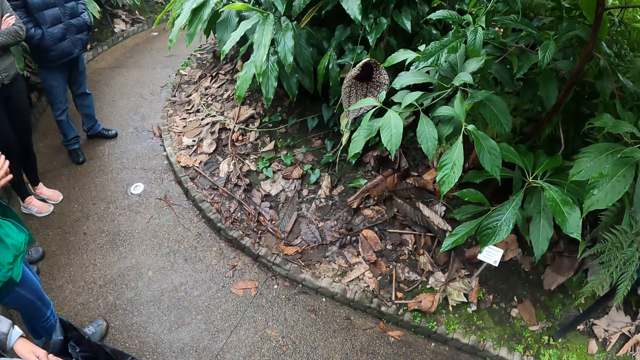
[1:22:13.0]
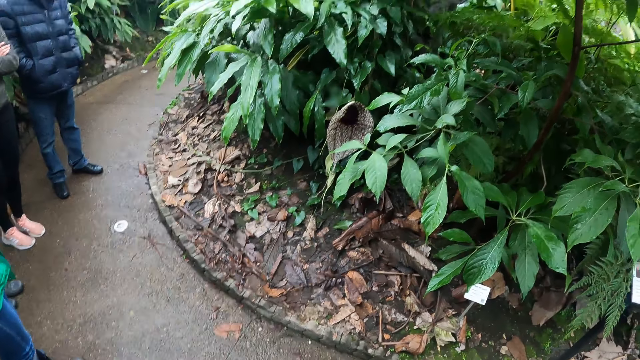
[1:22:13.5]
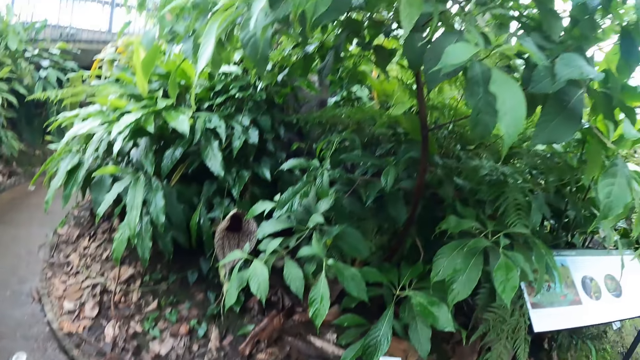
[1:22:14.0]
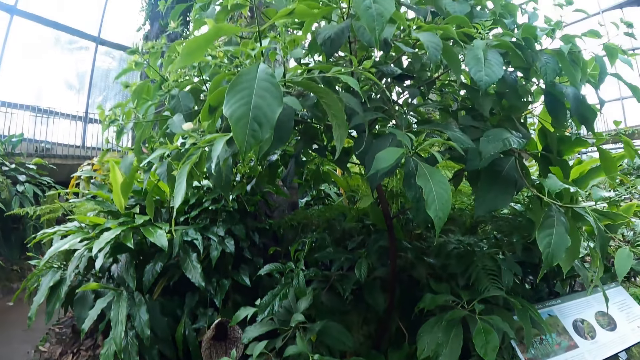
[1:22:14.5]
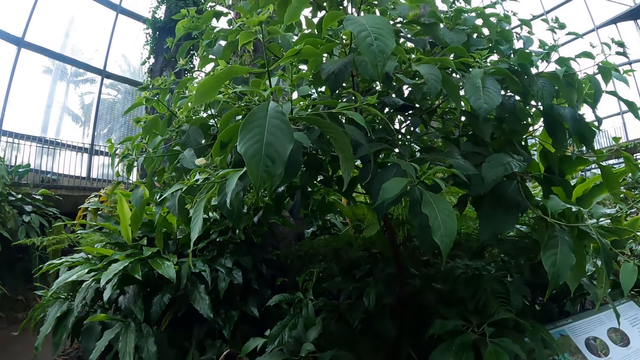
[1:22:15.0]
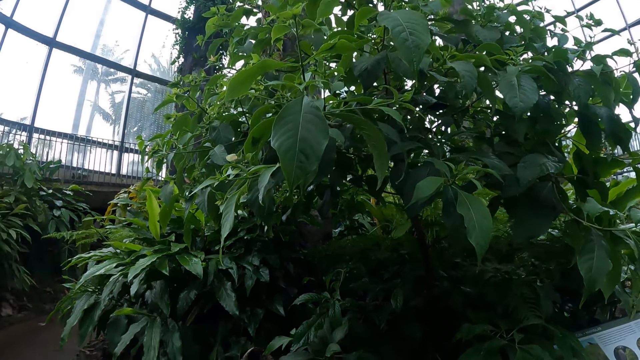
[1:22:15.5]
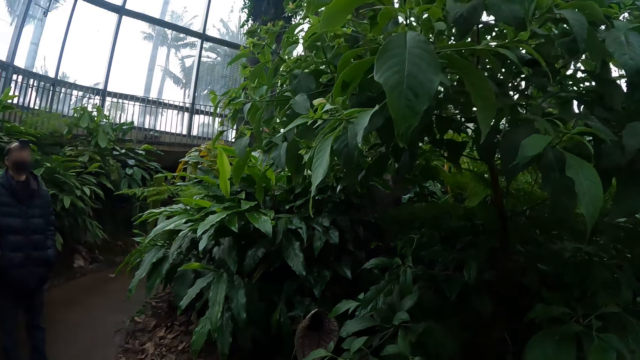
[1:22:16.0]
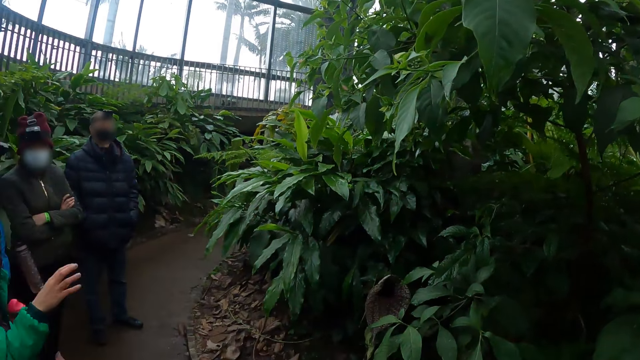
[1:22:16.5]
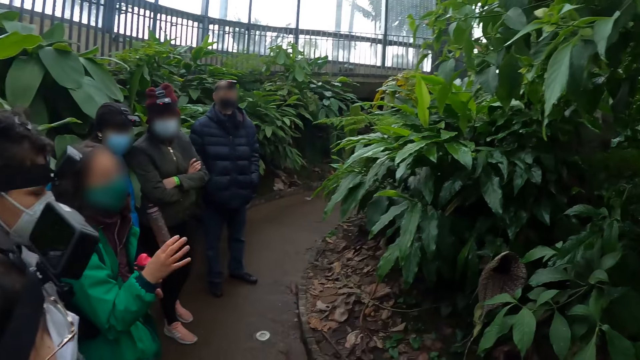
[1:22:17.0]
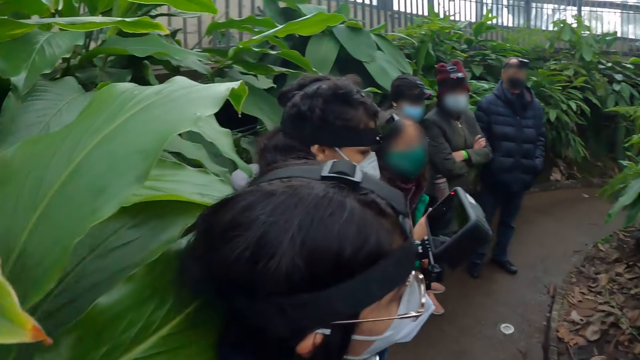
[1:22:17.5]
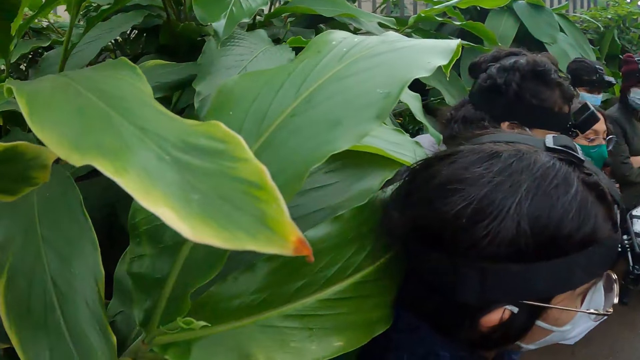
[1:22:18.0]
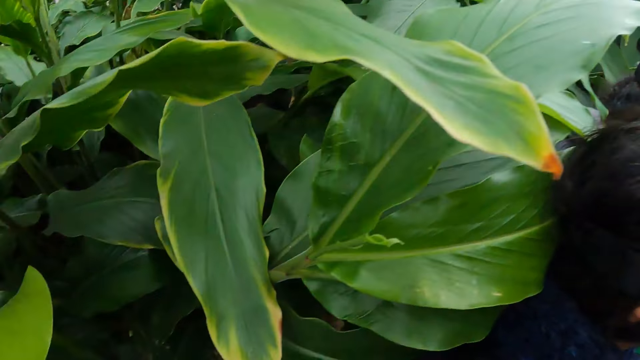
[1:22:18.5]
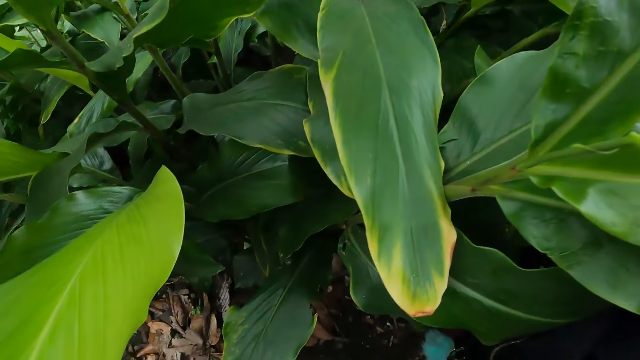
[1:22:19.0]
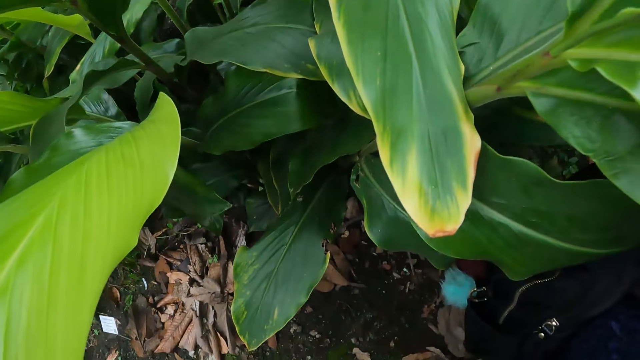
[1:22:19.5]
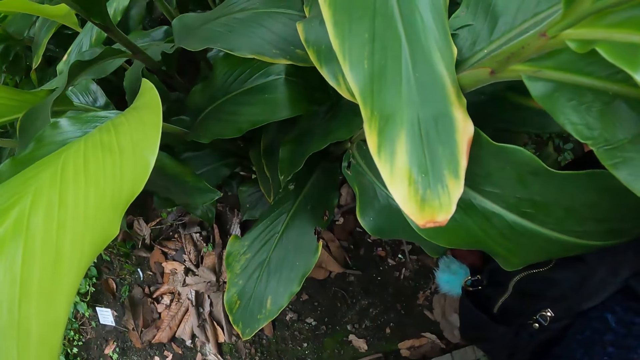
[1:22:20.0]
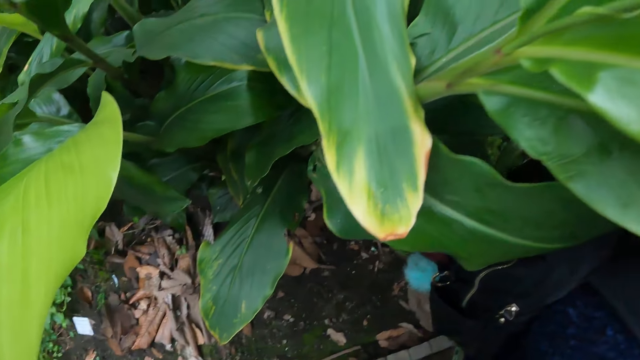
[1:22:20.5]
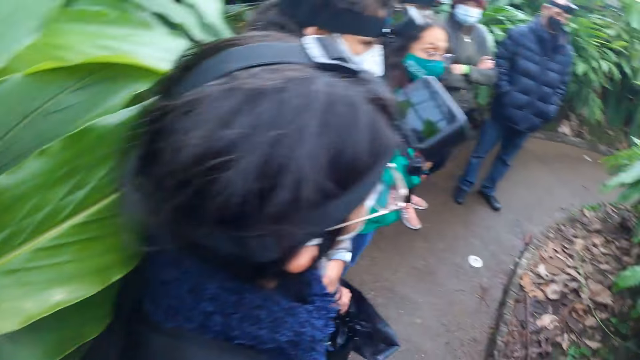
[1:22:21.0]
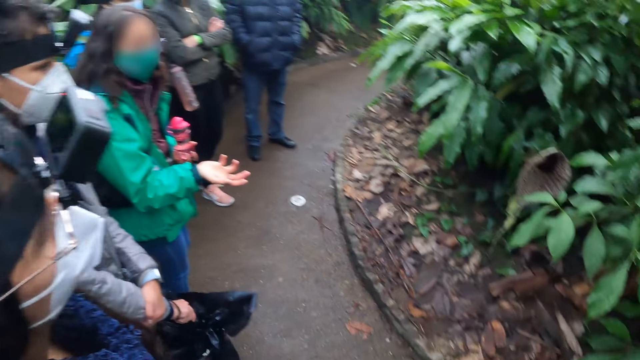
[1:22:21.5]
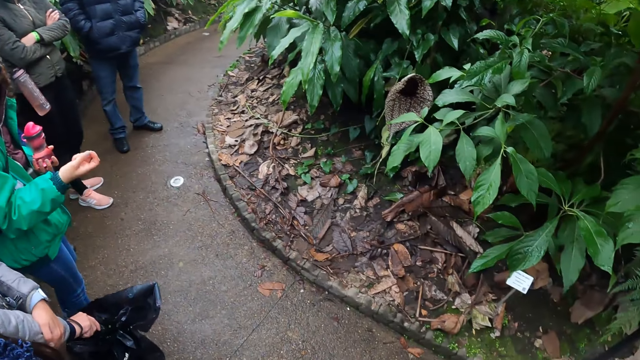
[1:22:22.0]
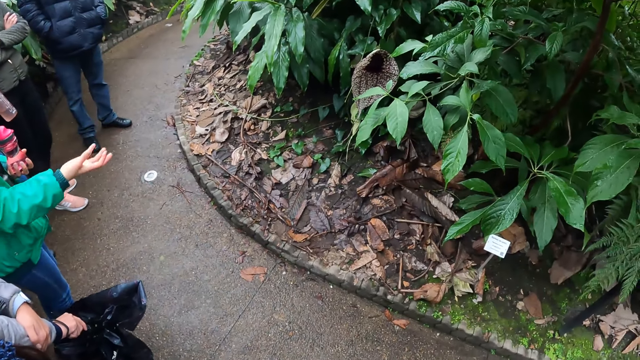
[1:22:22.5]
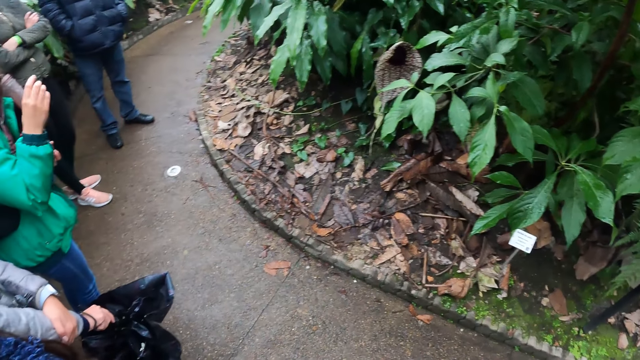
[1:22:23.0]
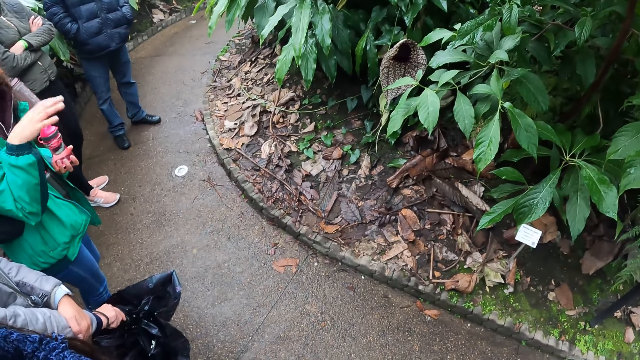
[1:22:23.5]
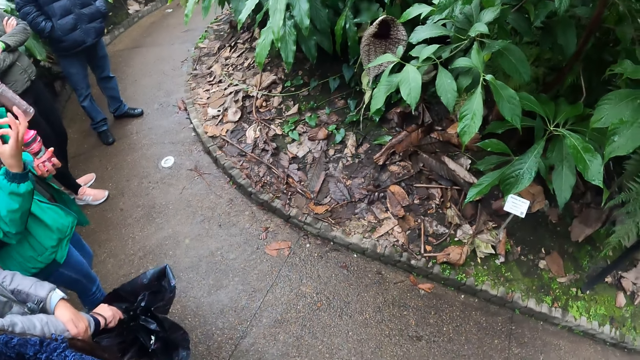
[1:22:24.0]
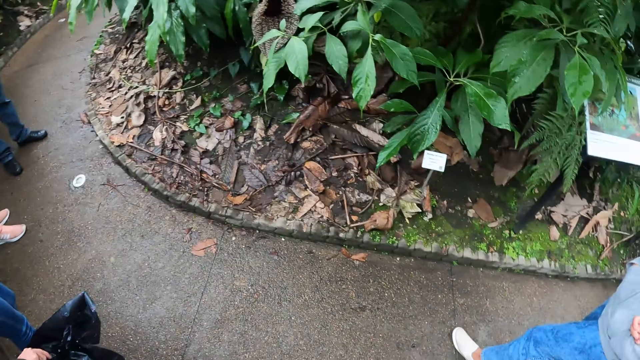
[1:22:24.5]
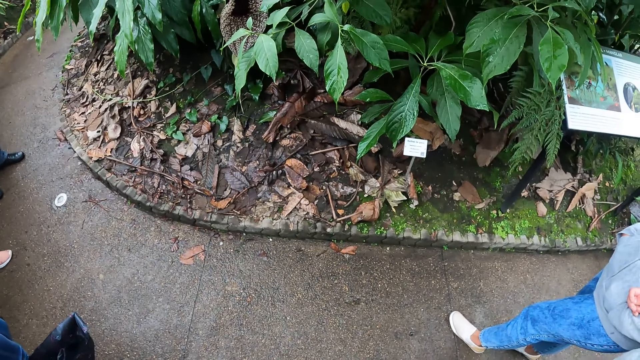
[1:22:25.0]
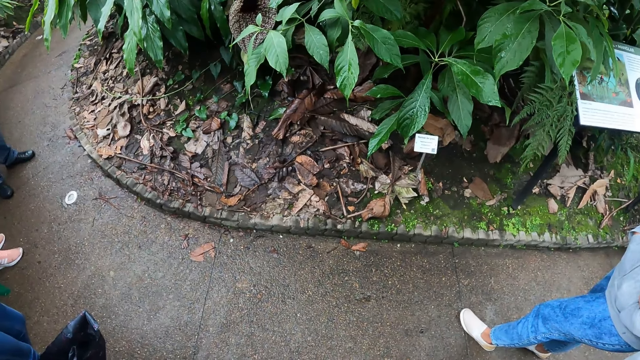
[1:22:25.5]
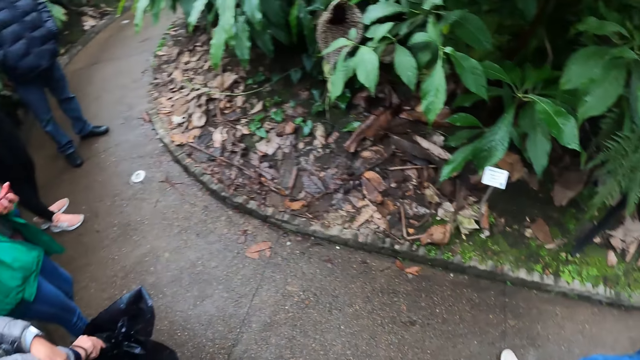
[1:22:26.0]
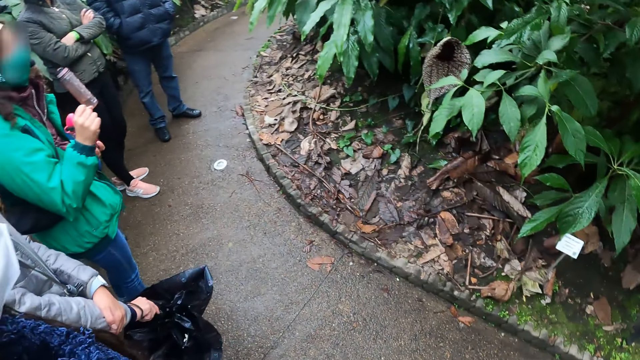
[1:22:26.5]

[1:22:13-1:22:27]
A woman holds the jacket with her right hand. The woman holds the water bottle with both hands. The camera wearer looks up. The woman gestures with her right hand. The camera wearer looks at the flowers. The woman gestures with her right hand.

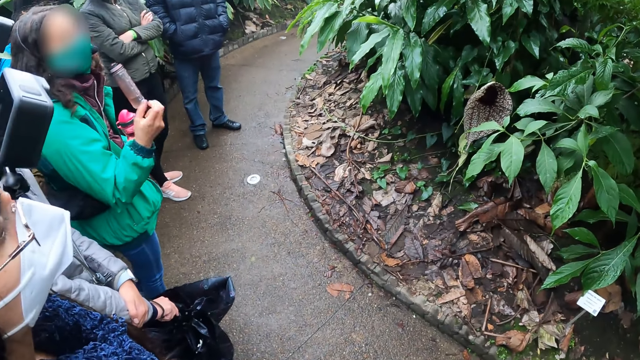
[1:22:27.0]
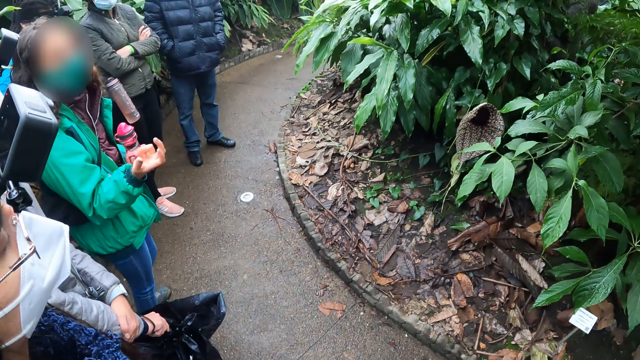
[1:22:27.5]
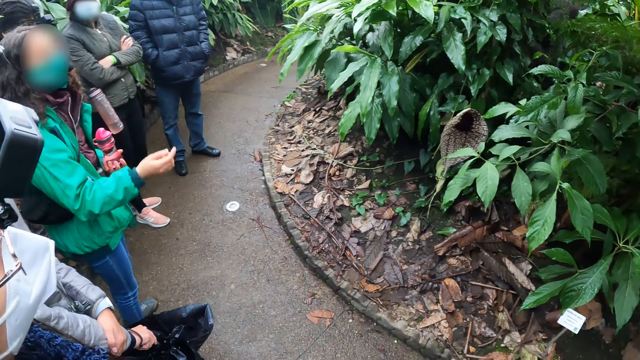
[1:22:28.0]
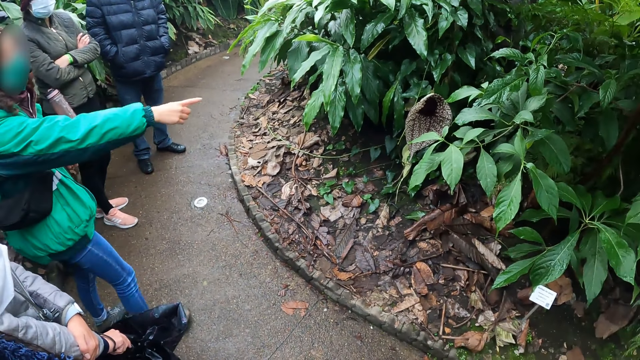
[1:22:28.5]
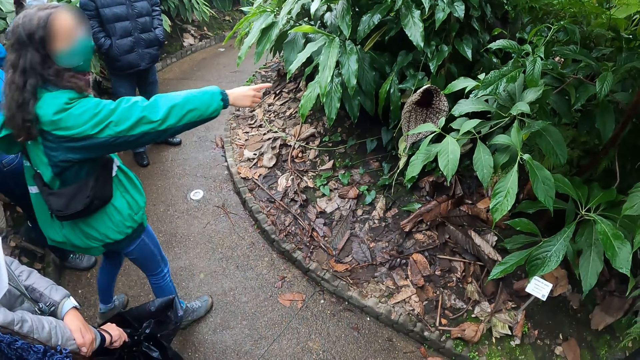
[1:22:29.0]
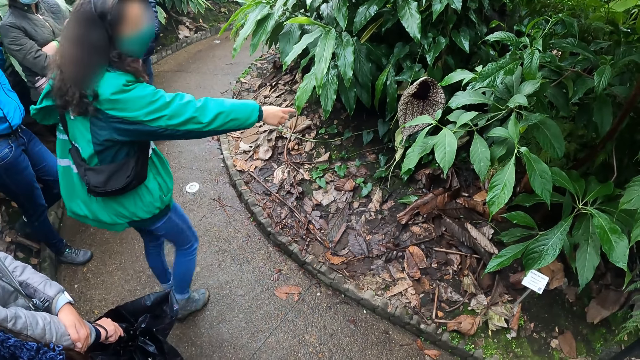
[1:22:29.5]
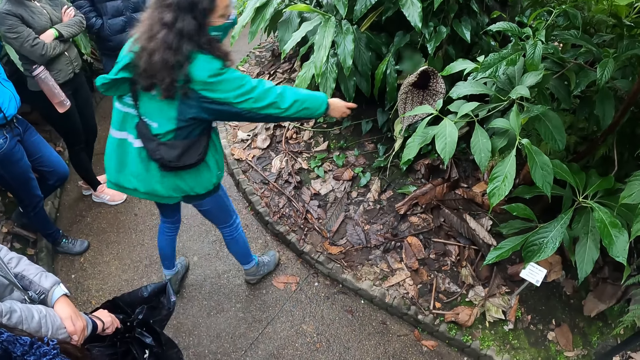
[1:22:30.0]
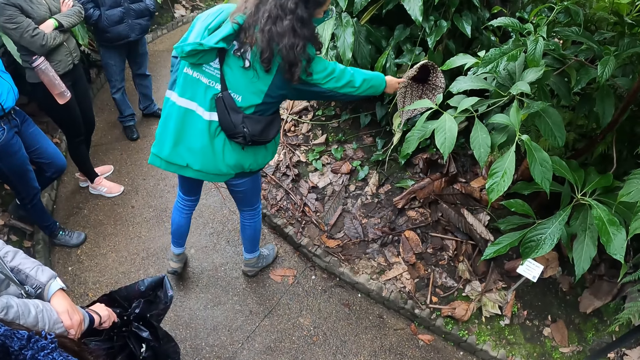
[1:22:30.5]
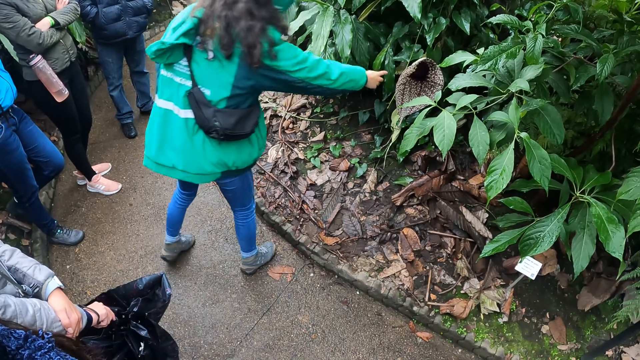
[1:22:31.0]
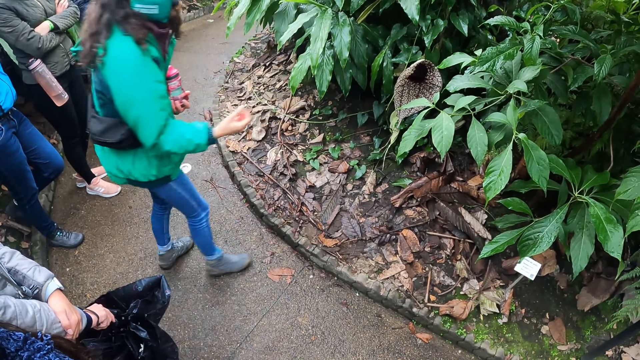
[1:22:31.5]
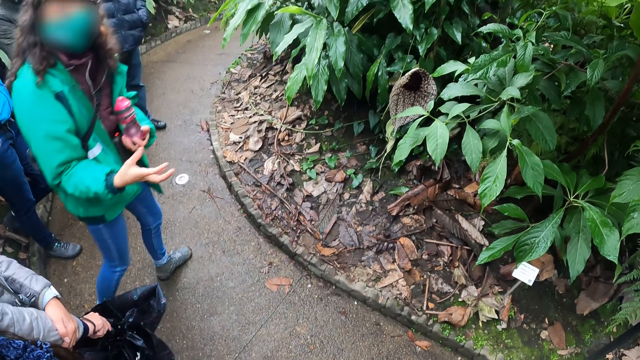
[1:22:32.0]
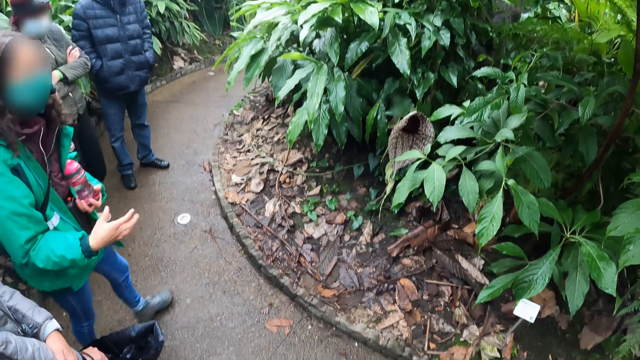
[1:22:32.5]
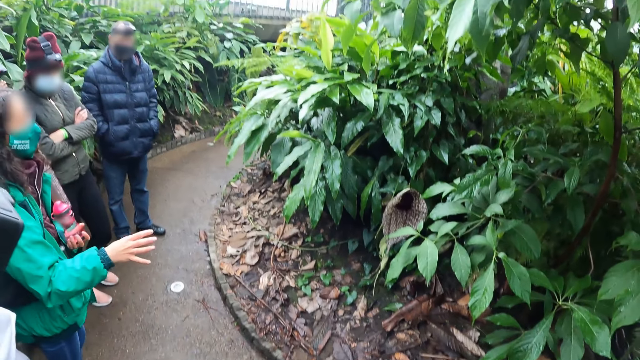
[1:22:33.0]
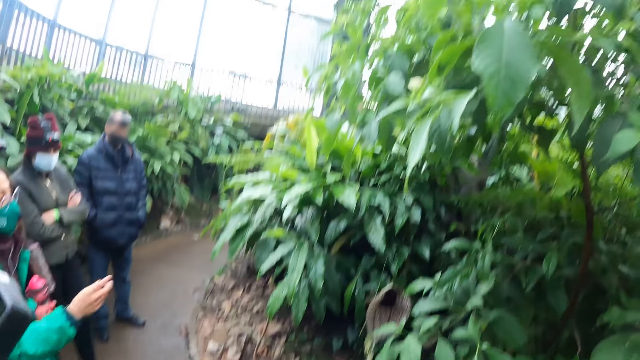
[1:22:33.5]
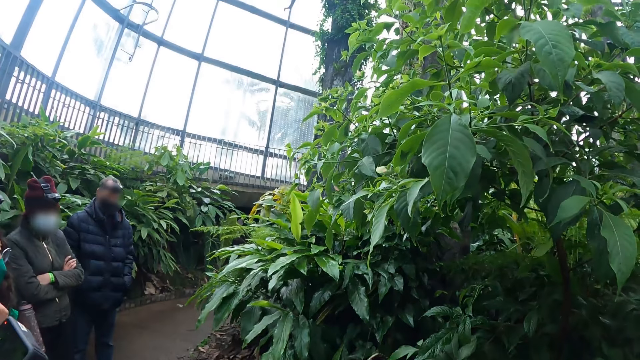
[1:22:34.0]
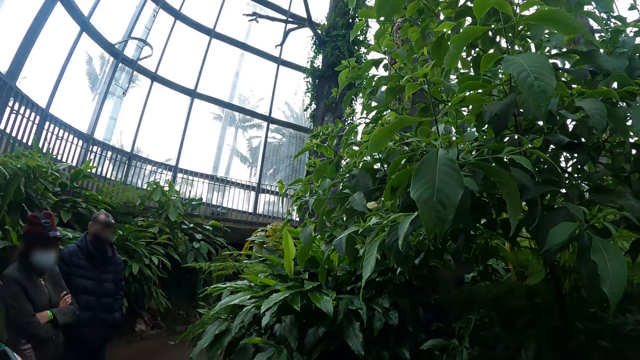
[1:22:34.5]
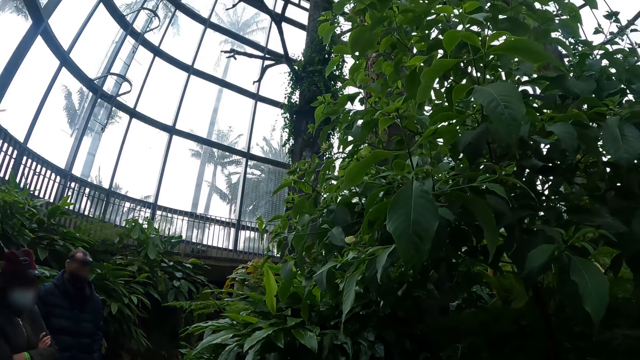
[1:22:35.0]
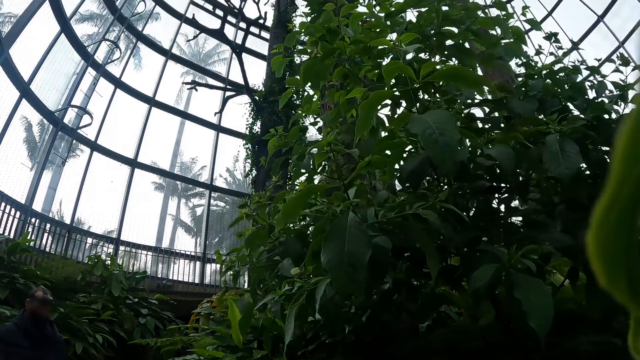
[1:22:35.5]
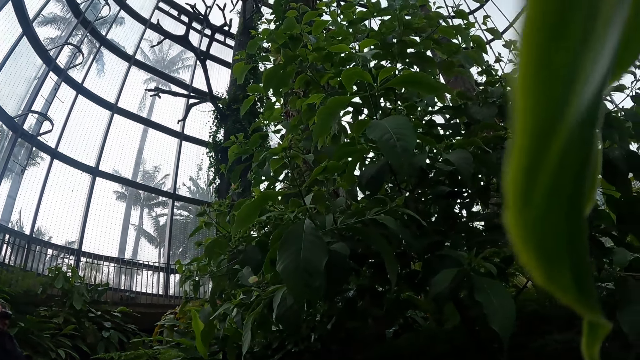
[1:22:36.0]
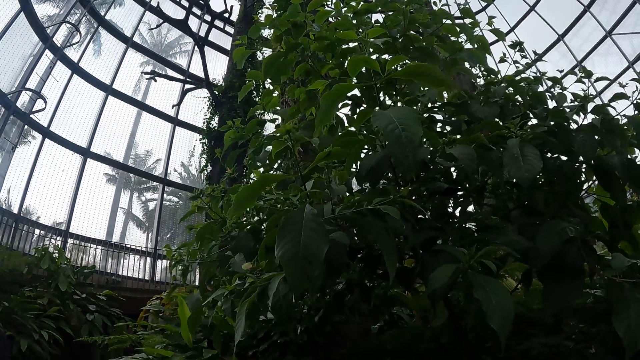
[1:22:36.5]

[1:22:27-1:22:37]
A woman points with her right hand. The woman moves towards the bush and points closely at the bush. The woman touches a plant with her right hand. The woman moves back. The woman touches her mask with her right hand.
